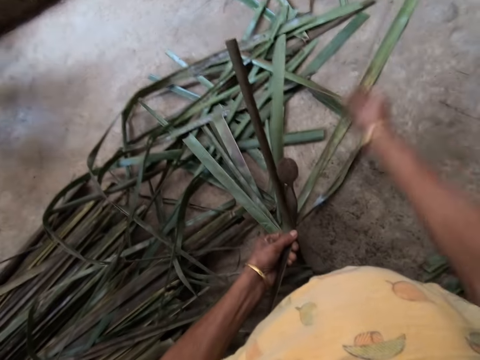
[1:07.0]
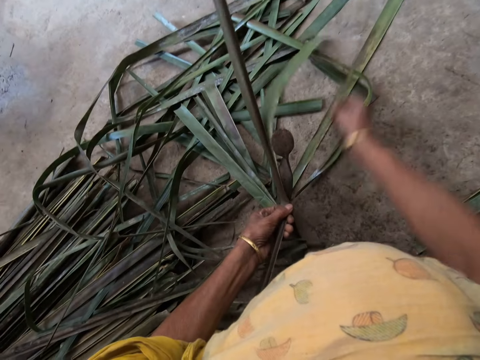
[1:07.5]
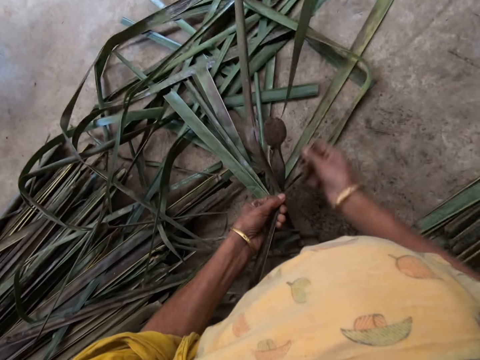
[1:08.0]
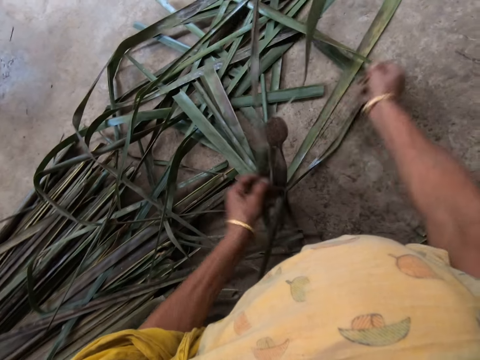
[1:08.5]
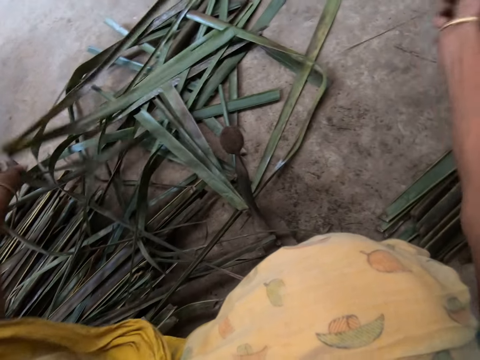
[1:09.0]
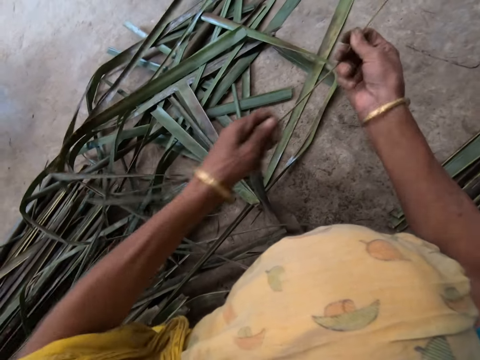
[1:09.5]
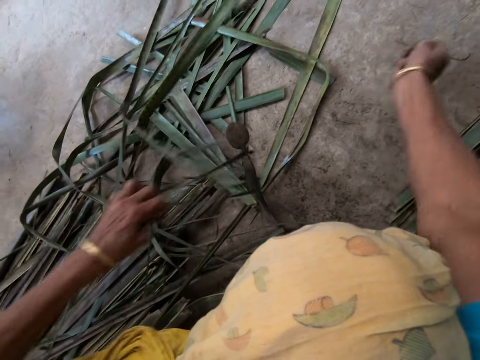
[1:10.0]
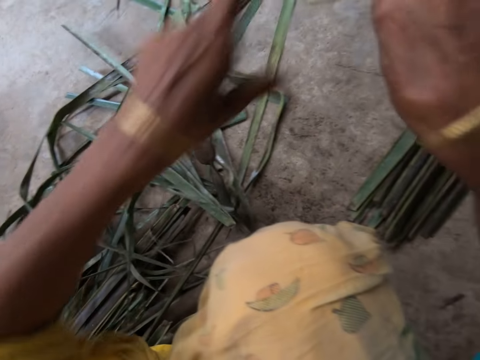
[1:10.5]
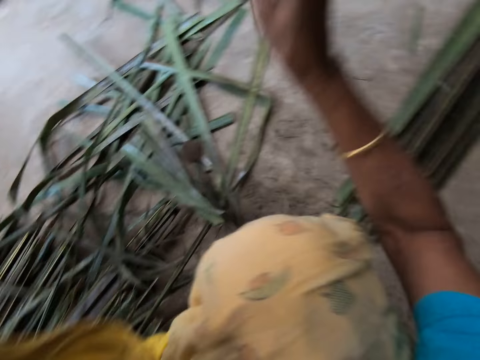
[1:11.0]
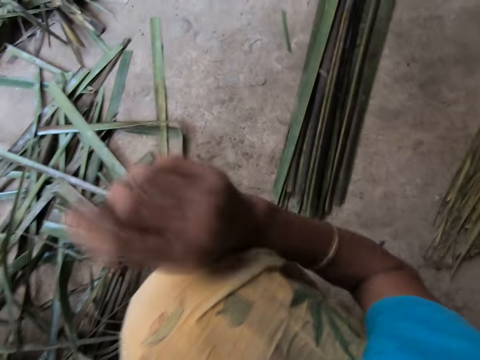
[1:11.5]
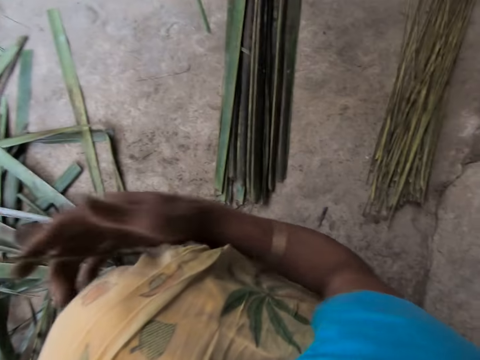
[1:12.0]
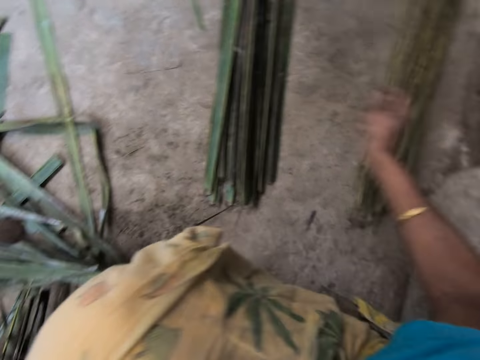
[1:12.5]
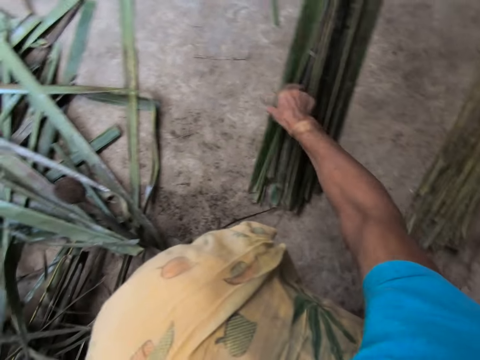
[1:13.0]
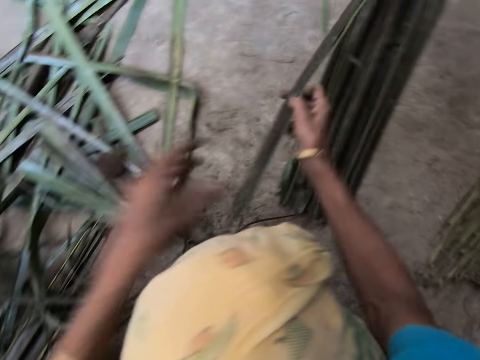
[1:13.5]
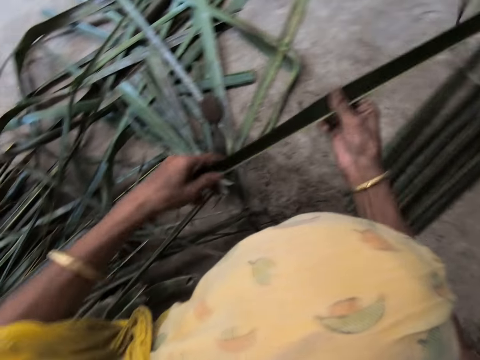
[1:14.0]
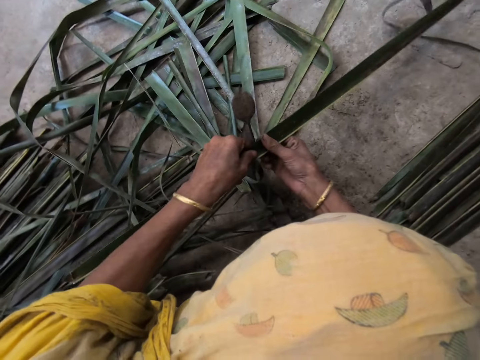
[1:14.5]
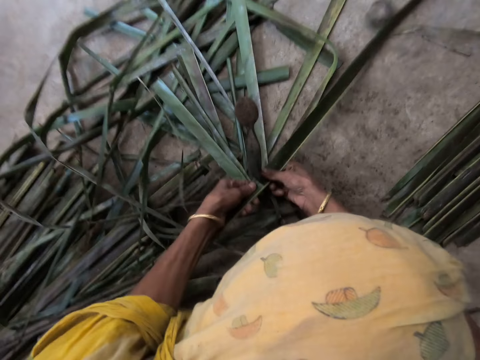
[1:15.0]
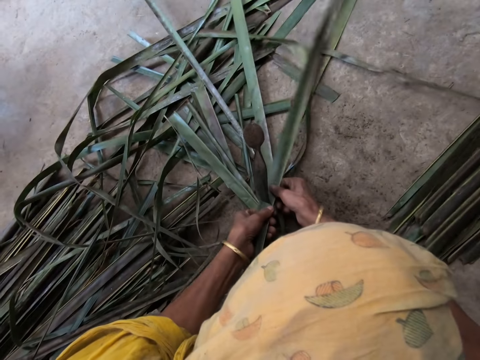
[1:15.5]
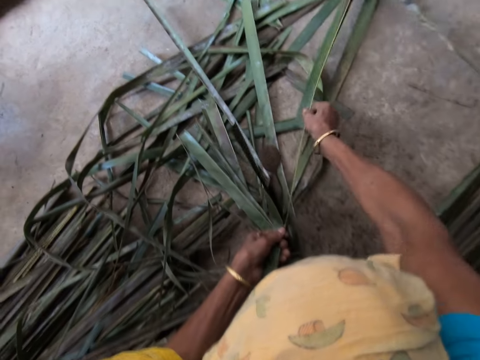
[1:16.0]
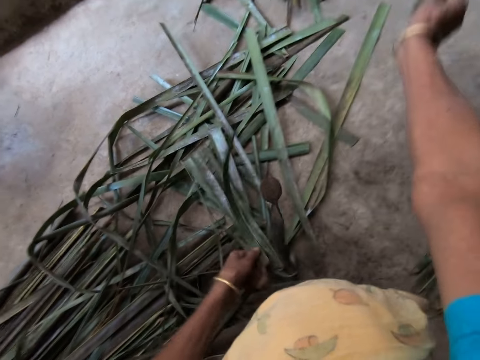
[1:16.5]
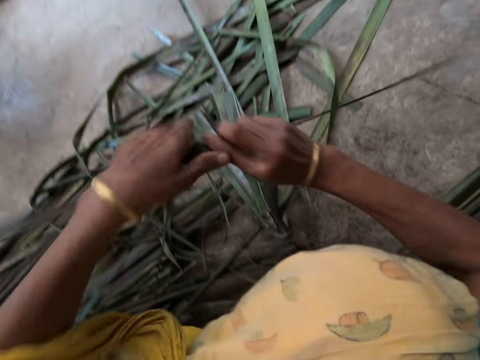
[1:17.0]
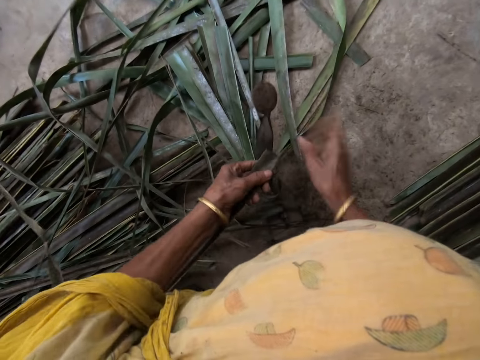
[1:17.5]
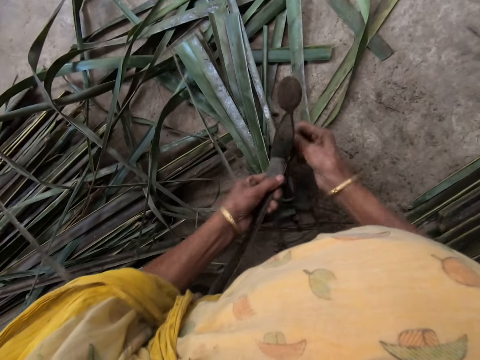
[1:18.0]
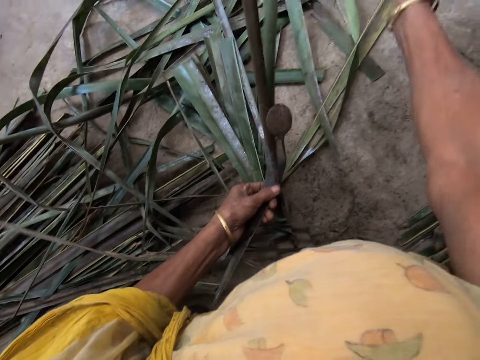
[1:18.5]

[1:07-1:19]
The camera wearer collects the cattail sticks. She drops the filed palm frond on the floor with her right hand. She picks a piece of palm frond from the floor with her right hand. She splits the cattail plant. She files the palm frond with the file with both hands.

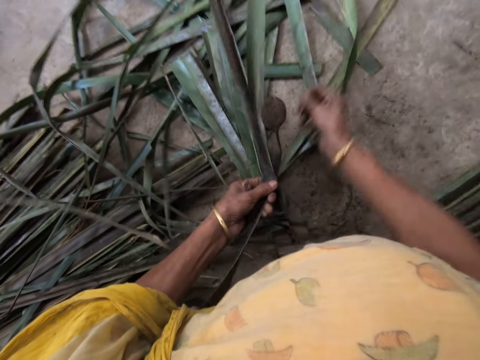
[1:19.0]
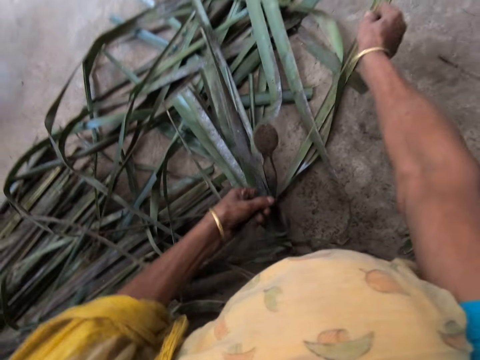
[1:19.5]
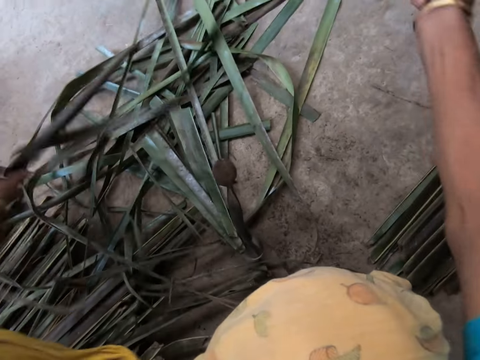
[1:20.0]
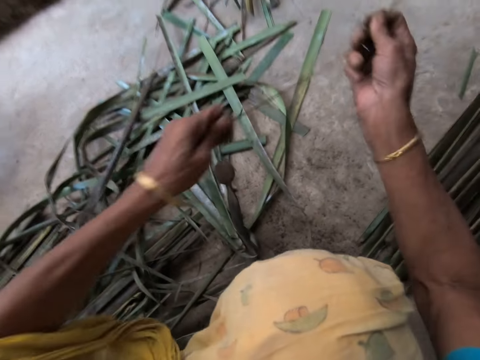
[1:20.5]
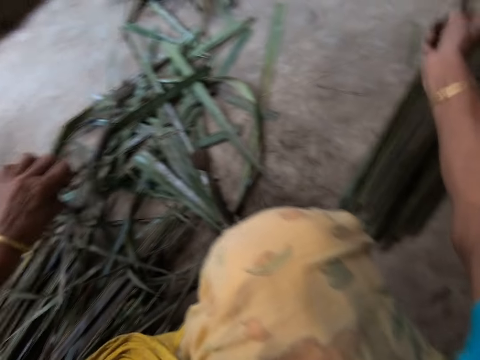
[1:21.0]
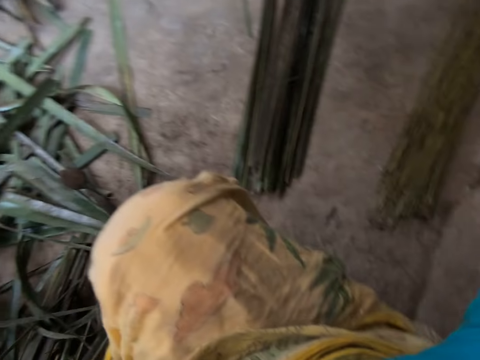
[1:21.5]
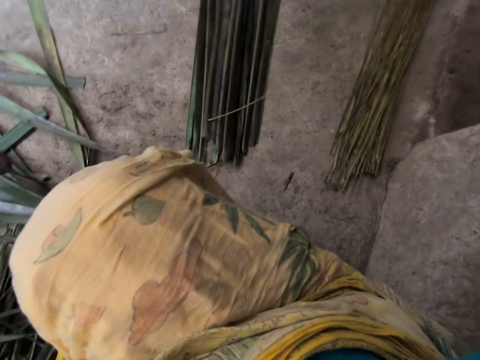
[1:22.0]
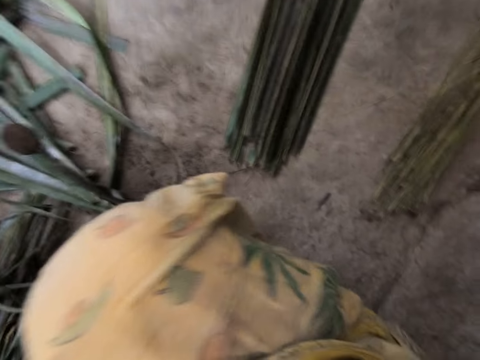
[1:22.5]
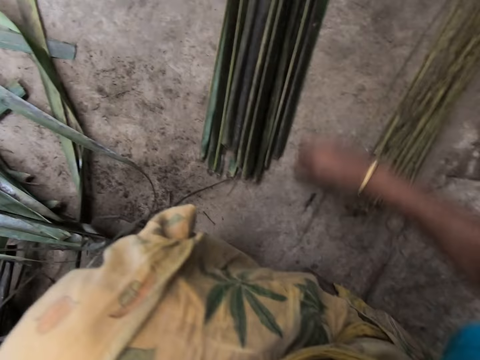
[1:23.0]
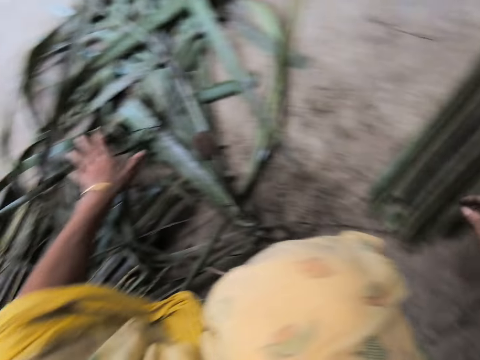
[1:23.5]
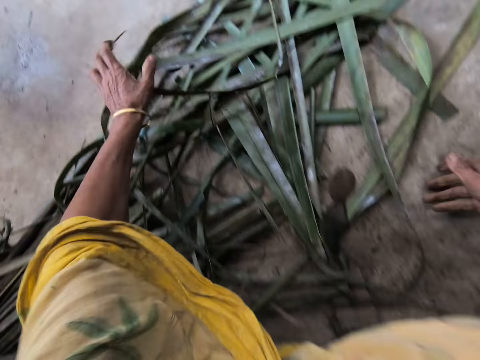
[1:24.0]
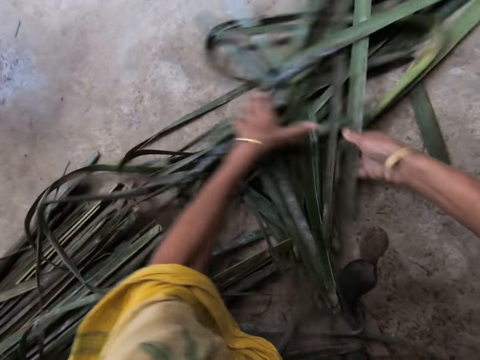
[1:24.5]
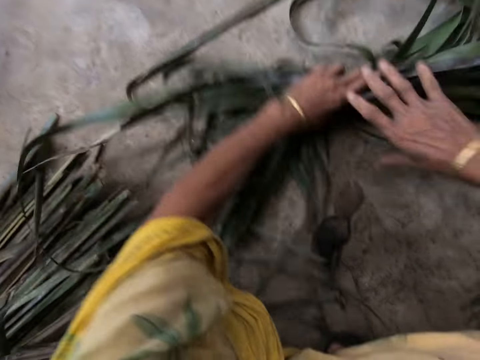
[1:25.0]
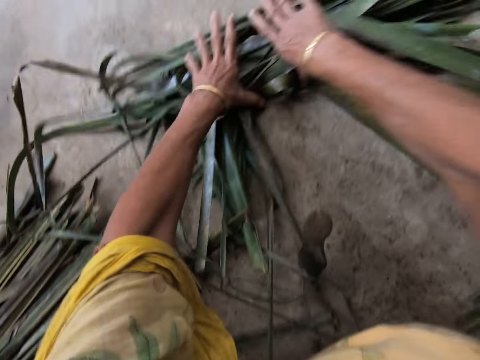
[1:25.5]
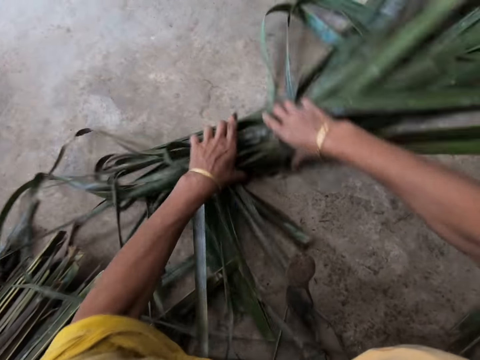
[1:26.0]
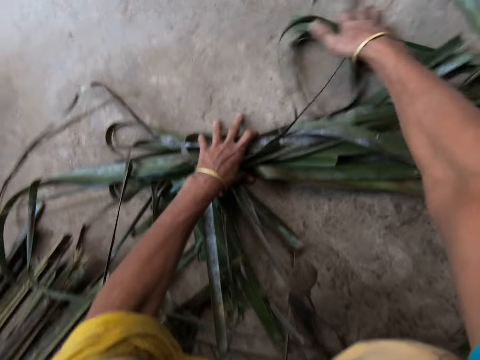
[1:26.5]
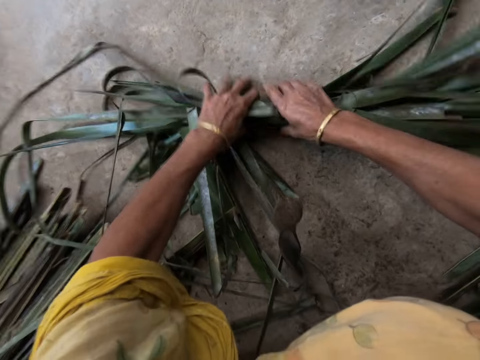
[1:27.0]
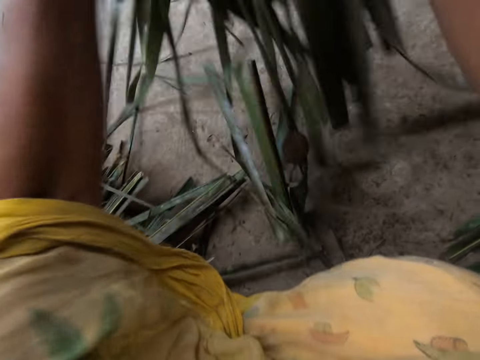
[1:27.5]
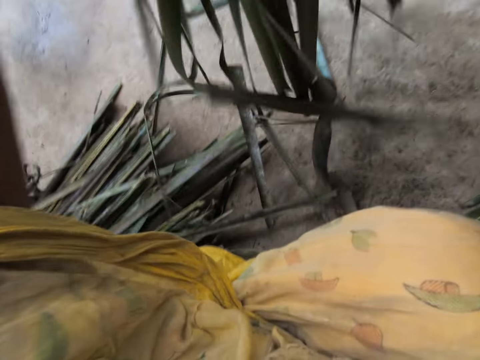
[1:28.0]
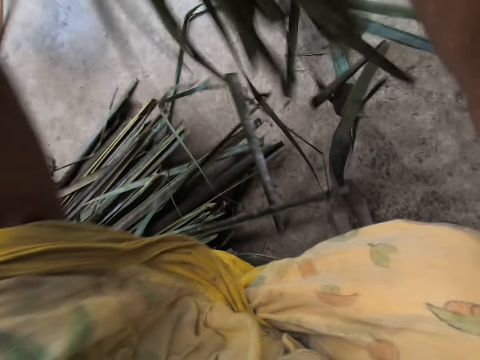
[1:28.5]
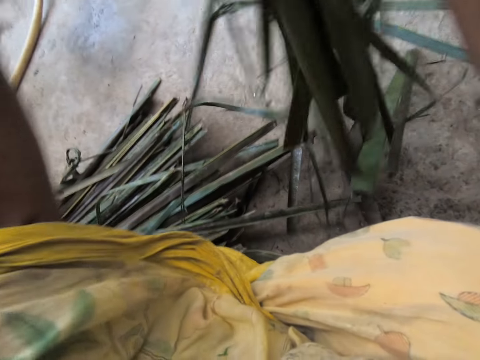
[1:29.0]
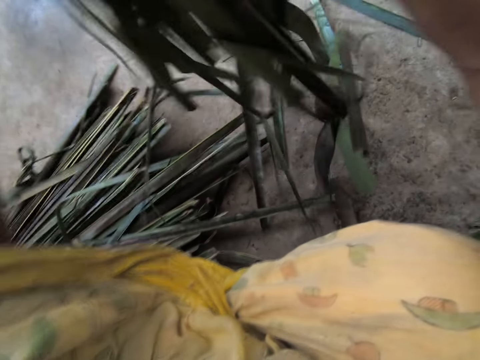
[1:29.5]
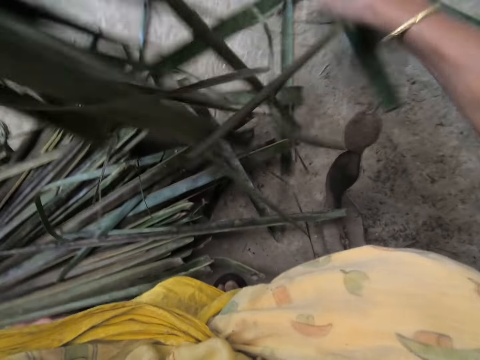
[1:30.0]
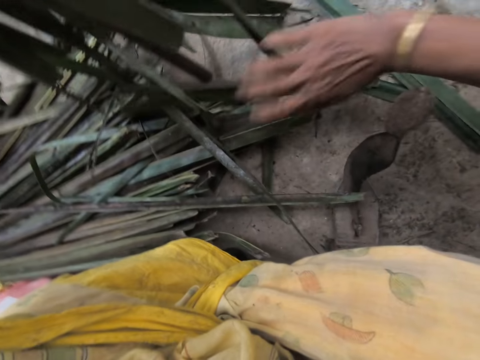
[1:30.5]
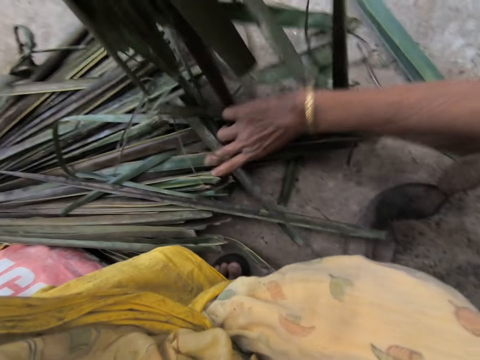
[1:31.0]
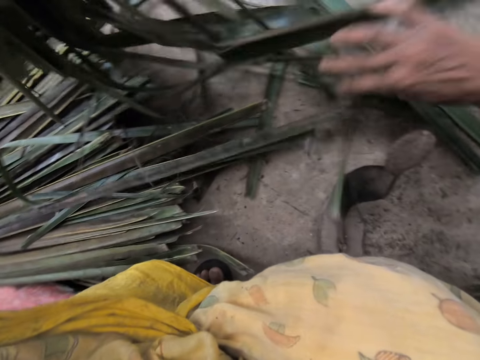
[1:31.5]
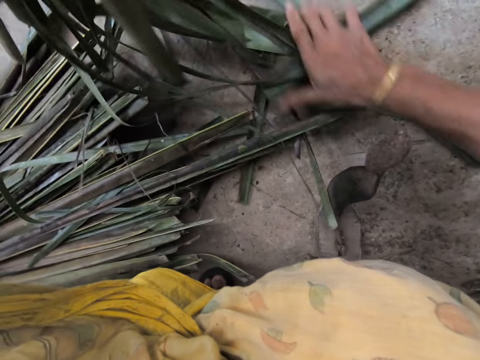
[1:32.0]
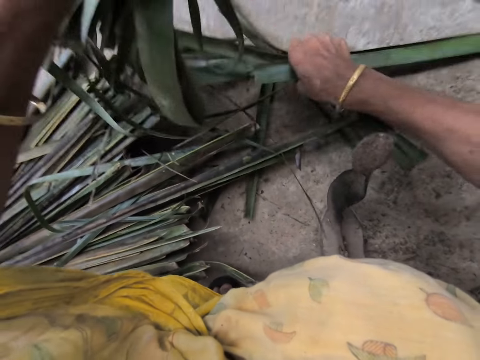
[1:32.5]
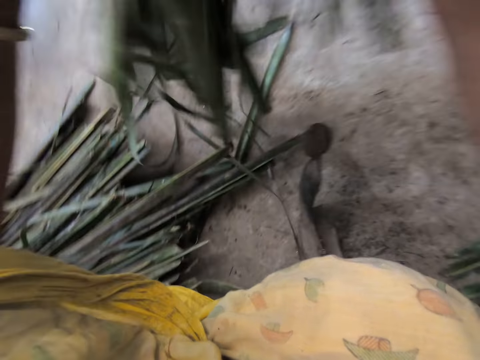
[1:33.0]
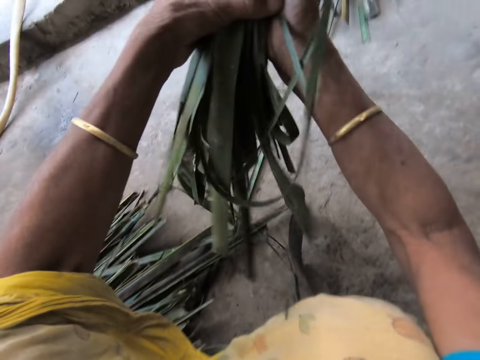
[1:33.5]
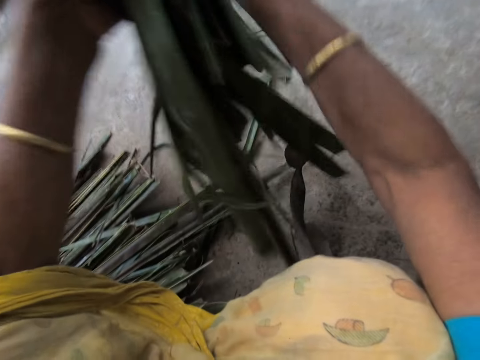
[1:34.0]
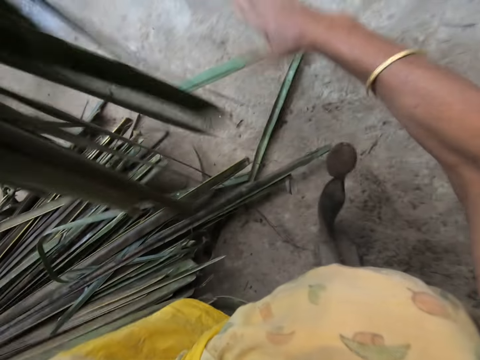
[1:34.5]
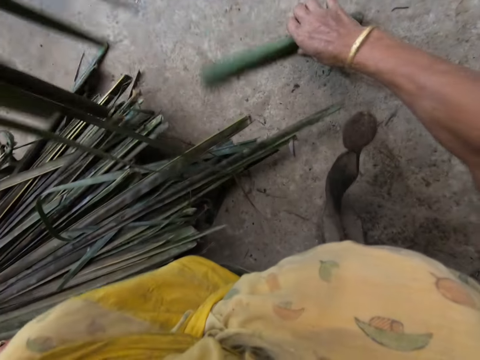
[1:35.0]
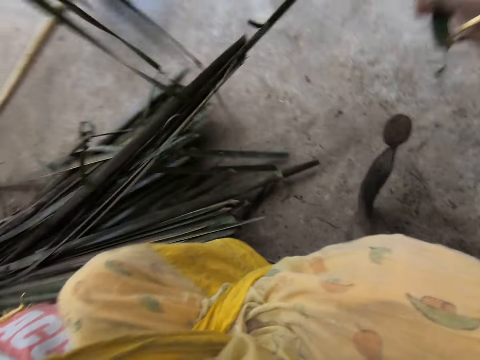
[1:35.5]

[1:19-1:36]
The camera wearer collects the cattail sticks. She drops the filed palm frond on the floor with her right hand. She gathers unwanted palm fronds with both hands. She folds the palm fronds with both hands. She gathers the palm fronds with both hands.
